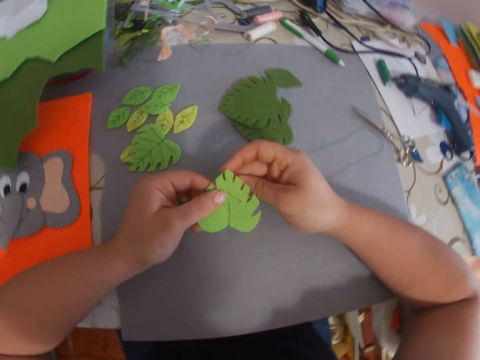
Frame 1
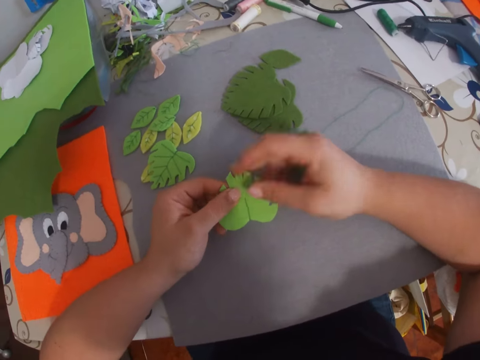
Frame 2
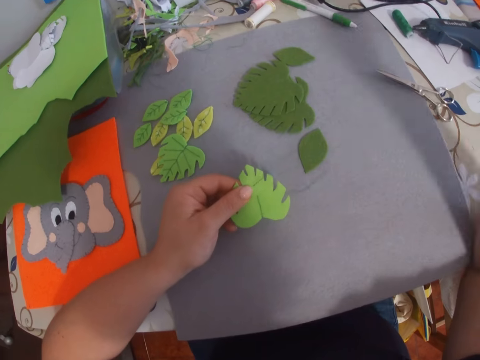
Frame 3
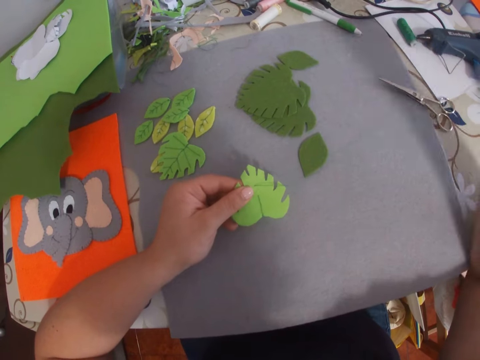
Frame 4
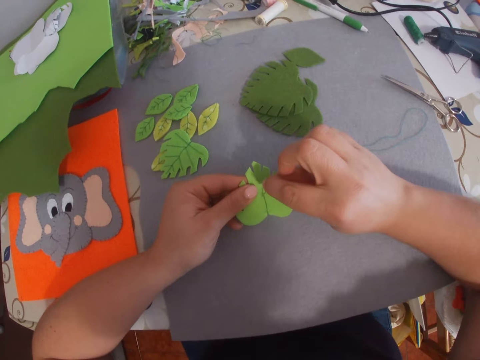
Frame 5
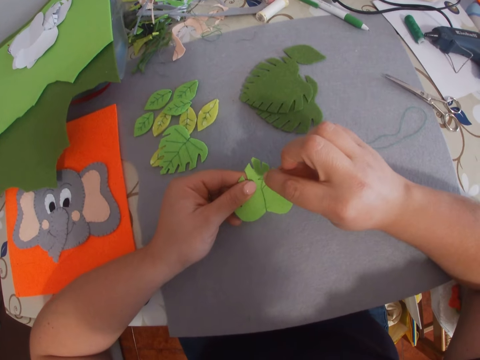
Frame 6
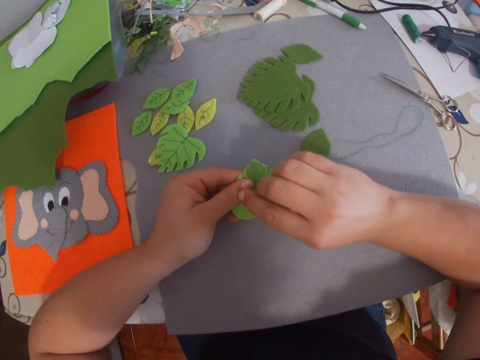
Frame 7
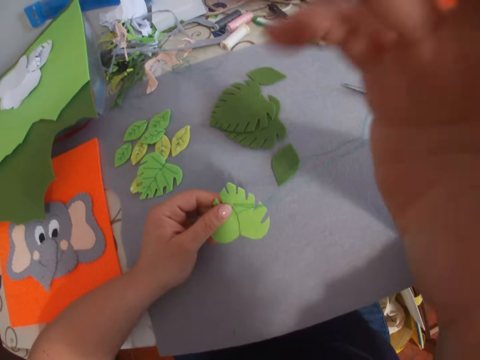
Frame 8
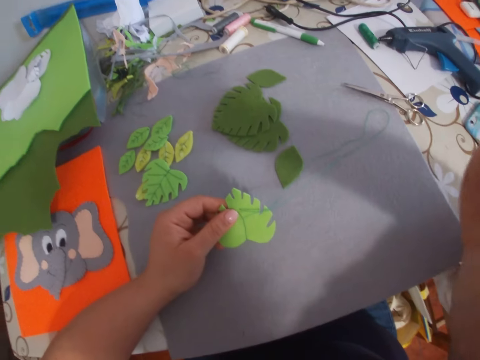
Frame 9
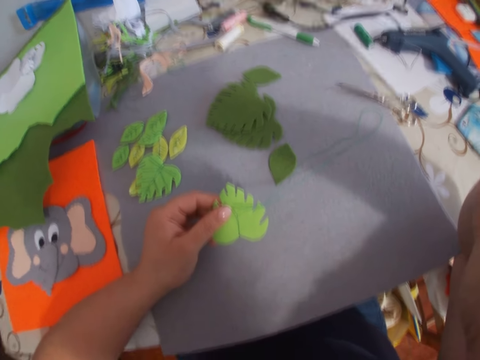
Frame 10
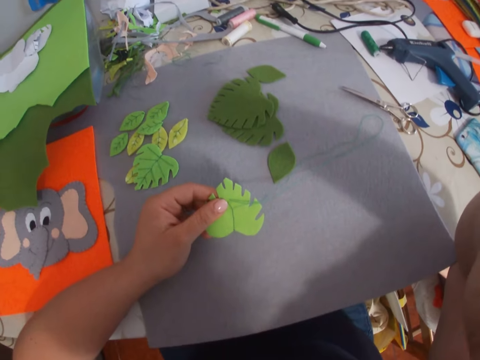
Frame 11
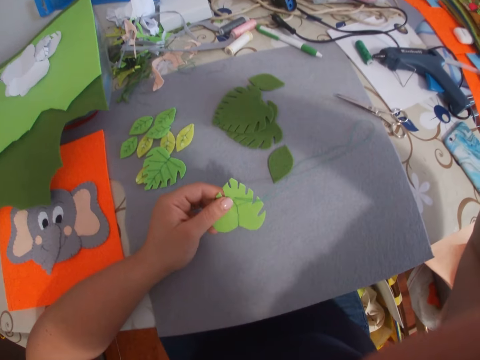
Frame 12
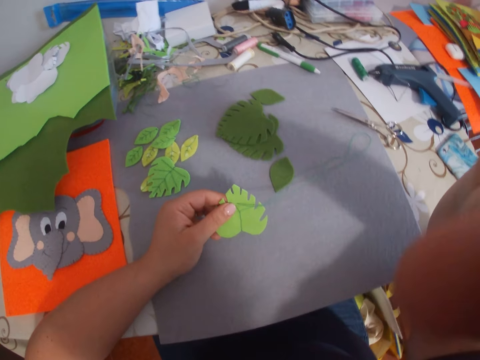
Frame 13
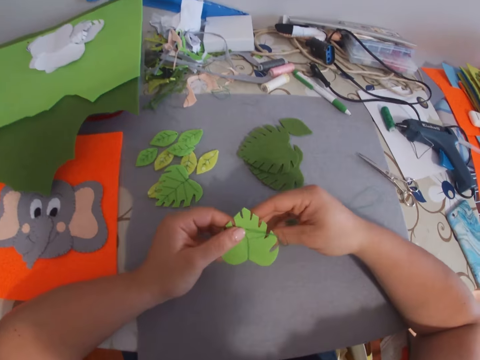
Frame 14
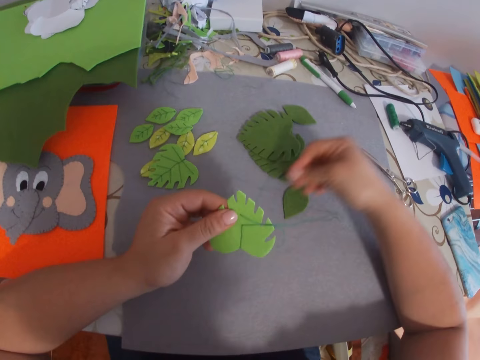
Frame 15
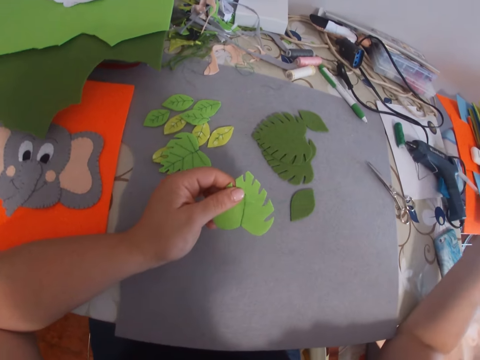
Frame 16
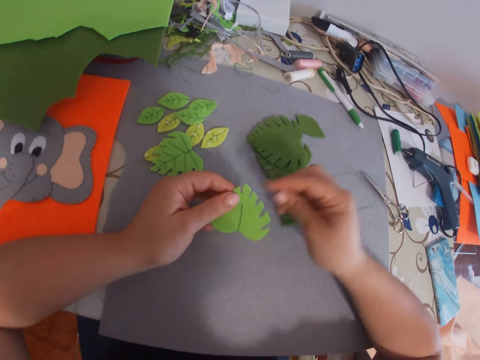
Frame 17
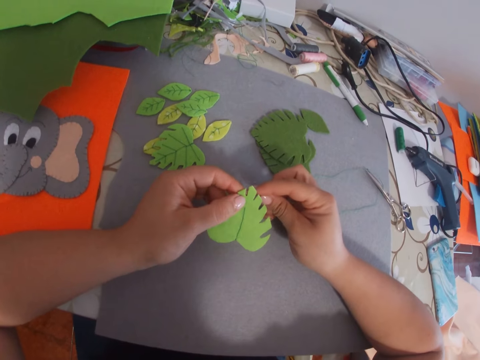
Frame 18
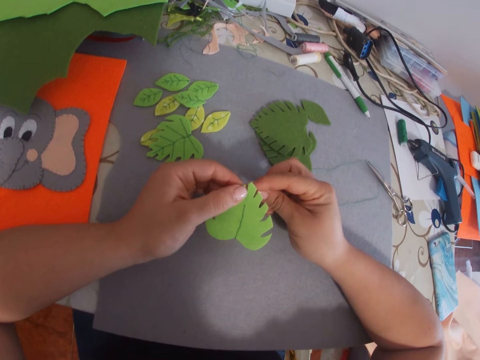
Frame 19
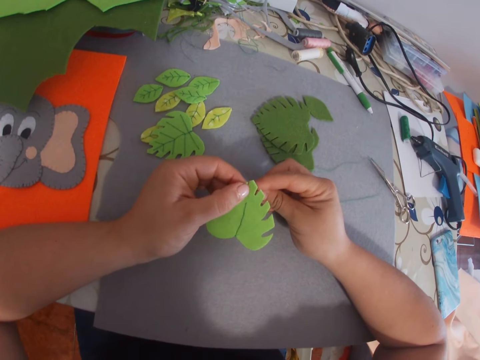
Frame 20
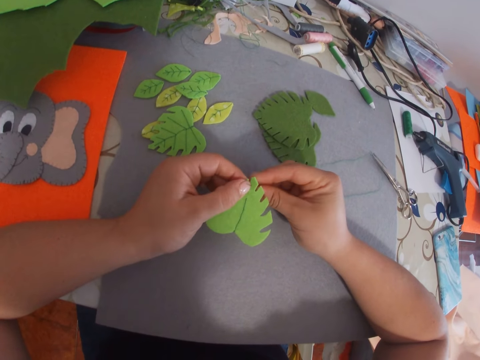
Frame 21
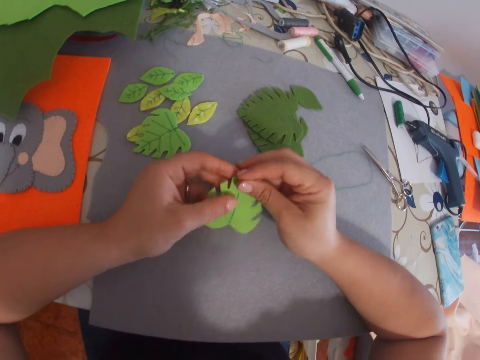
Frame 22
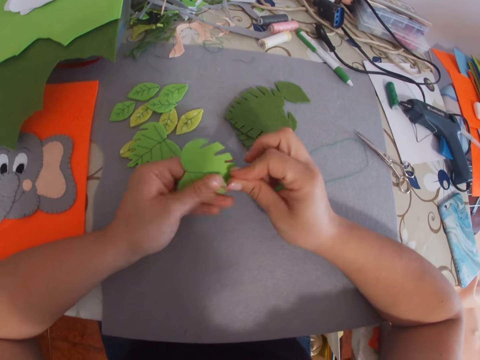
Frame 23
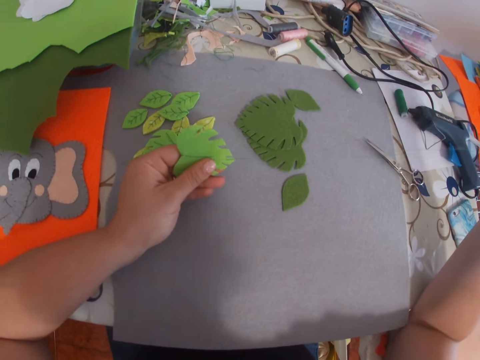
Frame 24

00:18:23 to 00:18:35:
The camera wearer adjusts the camera. They sew the decorative leaf with a needle and thread.

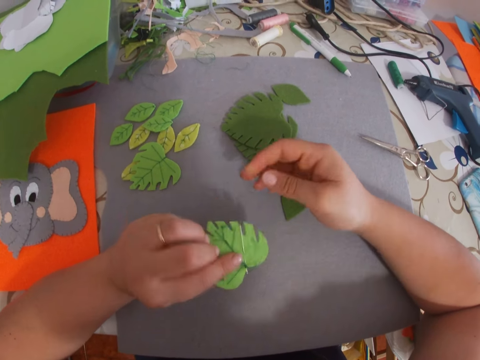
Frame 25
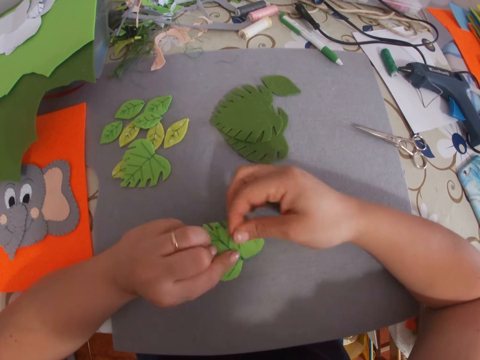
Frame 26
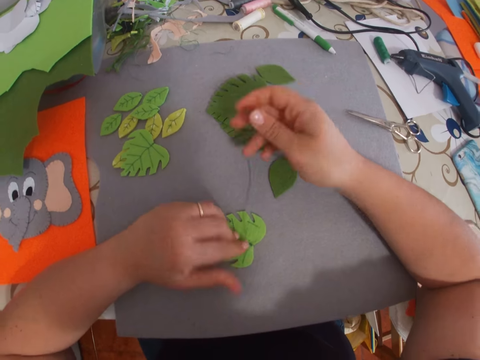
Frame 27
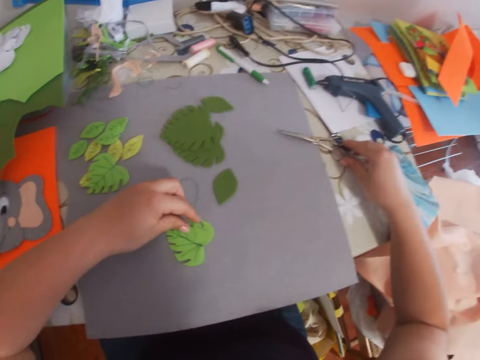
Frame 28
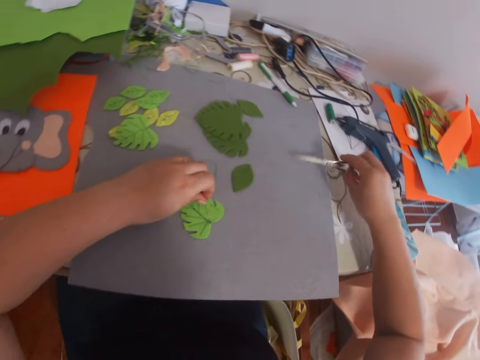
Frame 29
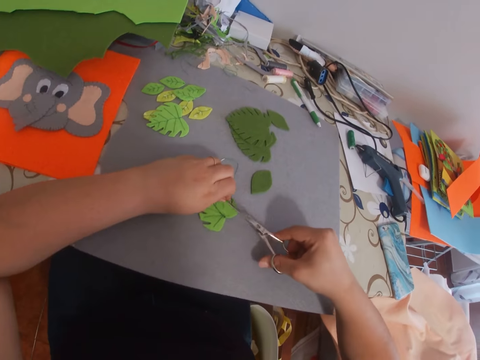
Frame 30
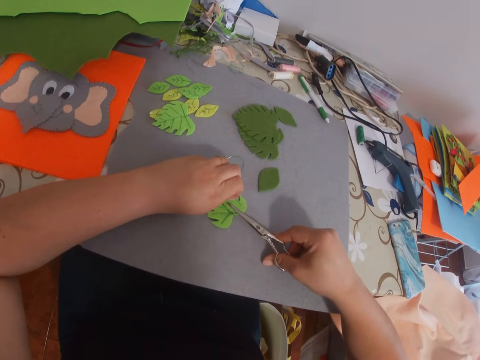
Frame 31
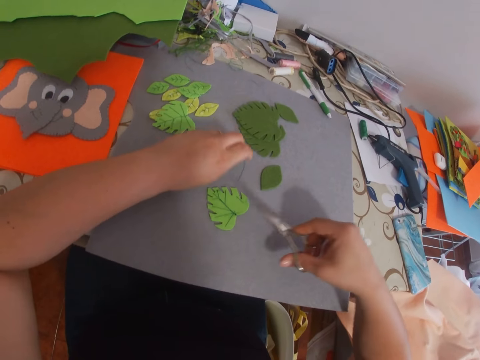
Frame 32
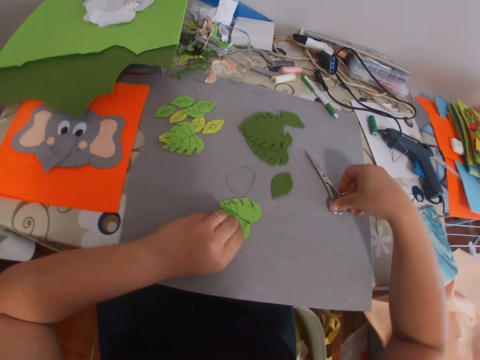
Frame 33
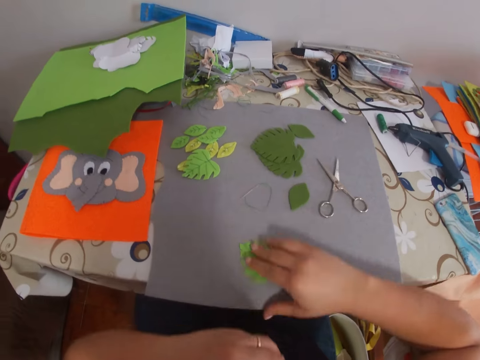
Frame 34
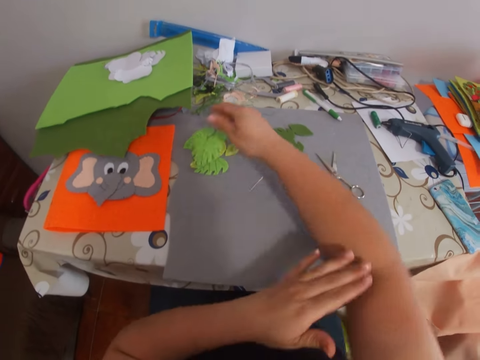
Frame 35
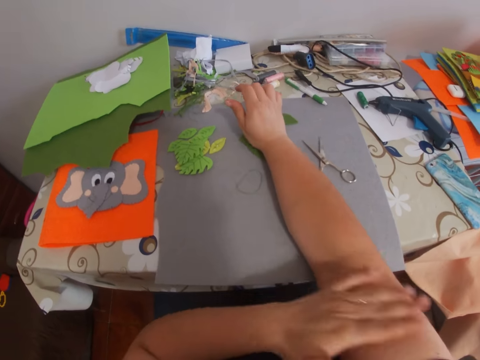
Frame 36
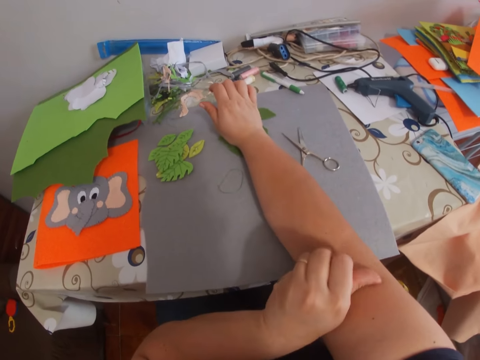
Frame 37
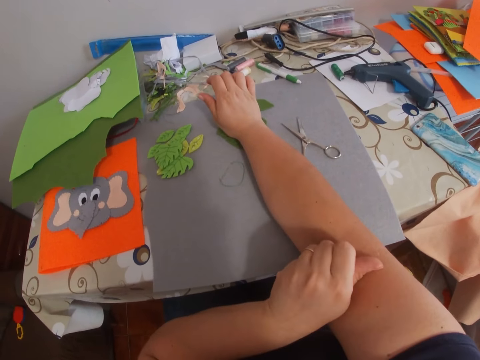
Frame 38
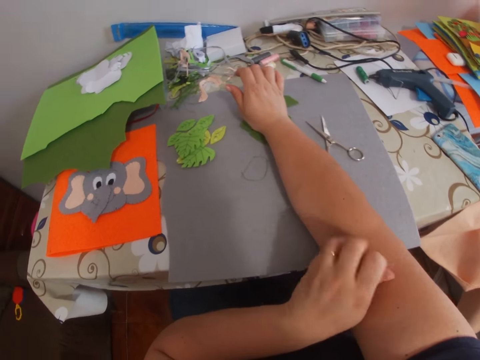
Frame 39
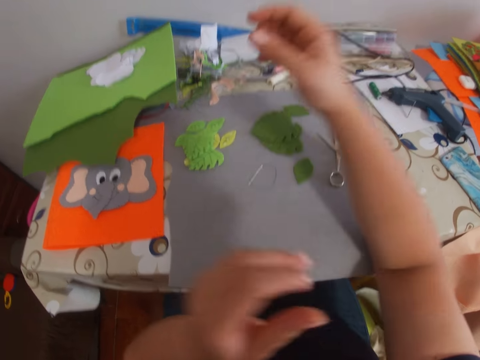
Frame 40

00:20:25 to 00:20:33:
The camera wearer picks up a pair of scissors from the table. They cut the sewing thread from the craft with the pair of scissors, drop the pair of scissors on the table, and pick up the craft, the decorative leaf, from the table. They drop the craft on other crafts on the table. They itch their elbow. They scratch their right hand with their left hand.
